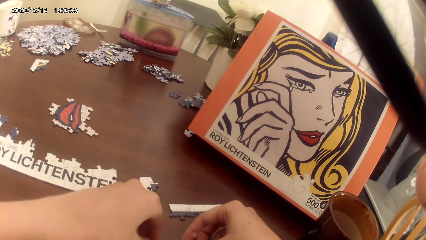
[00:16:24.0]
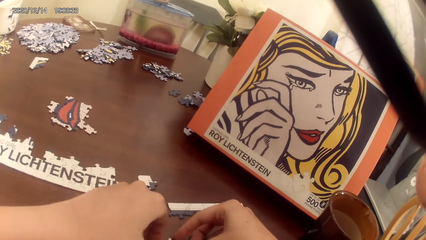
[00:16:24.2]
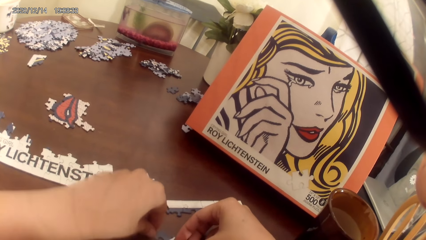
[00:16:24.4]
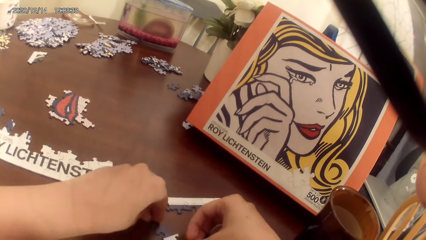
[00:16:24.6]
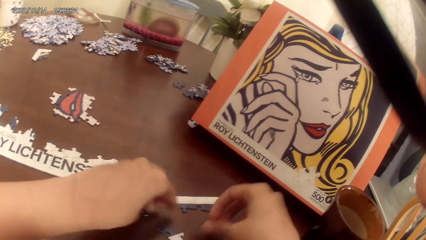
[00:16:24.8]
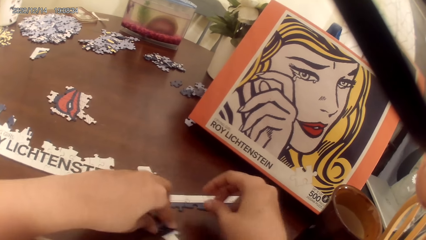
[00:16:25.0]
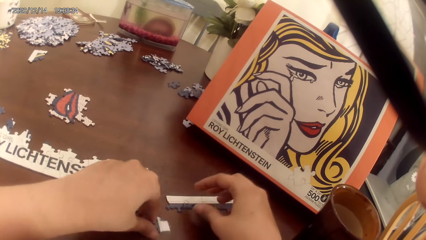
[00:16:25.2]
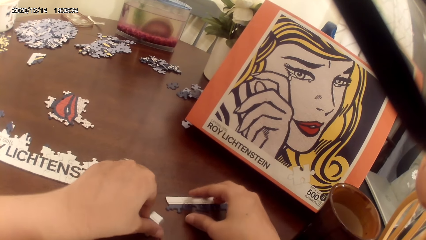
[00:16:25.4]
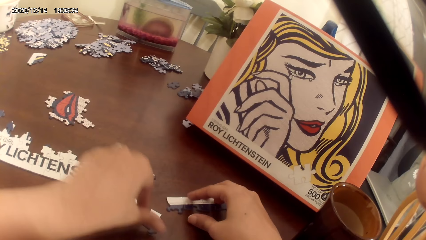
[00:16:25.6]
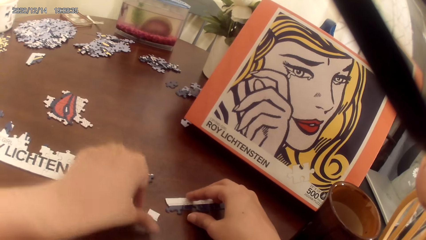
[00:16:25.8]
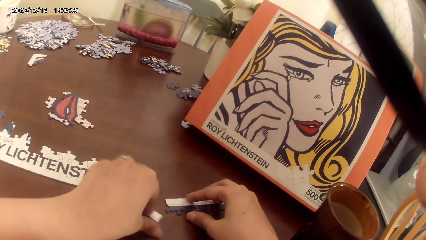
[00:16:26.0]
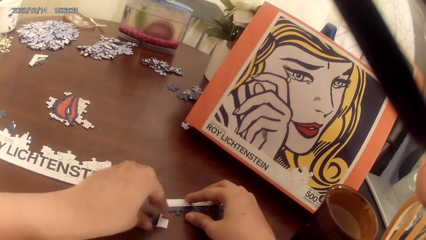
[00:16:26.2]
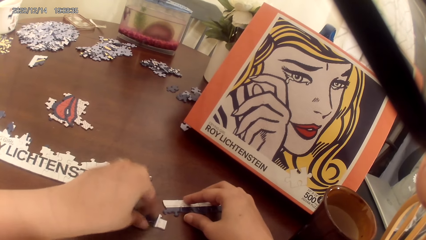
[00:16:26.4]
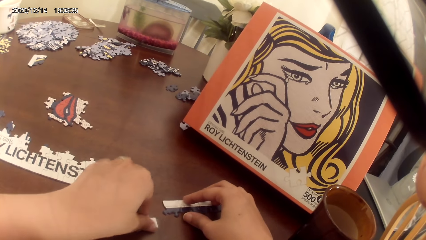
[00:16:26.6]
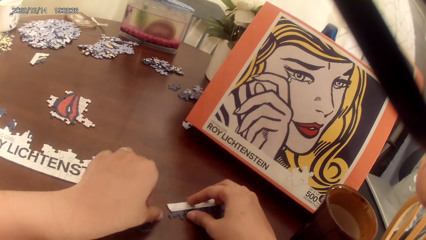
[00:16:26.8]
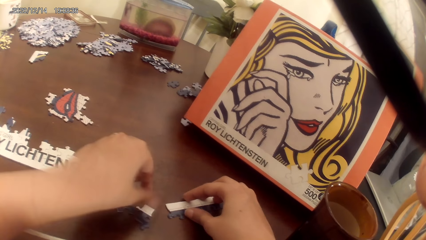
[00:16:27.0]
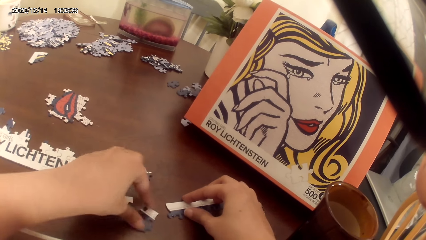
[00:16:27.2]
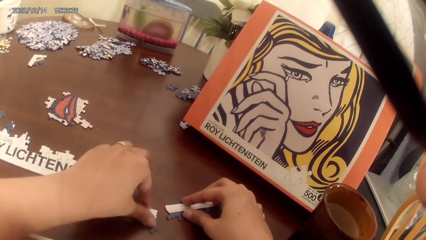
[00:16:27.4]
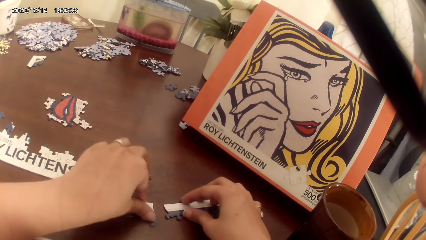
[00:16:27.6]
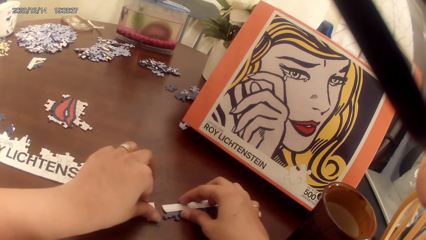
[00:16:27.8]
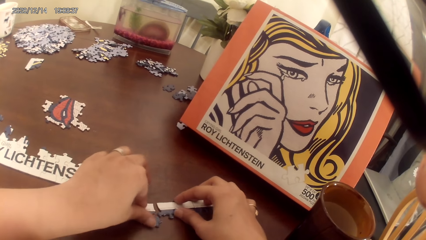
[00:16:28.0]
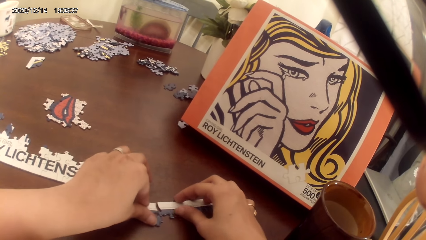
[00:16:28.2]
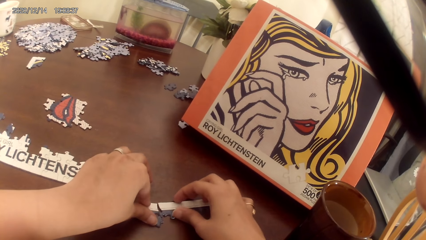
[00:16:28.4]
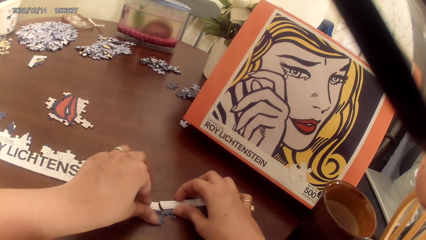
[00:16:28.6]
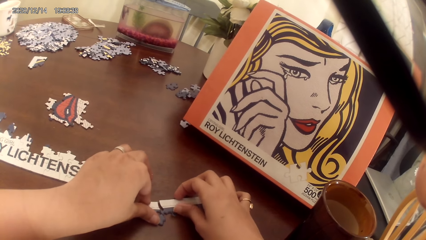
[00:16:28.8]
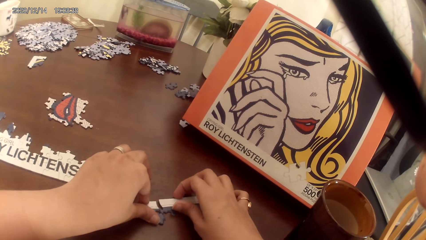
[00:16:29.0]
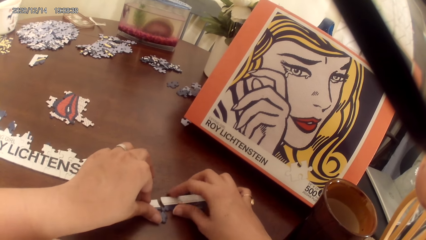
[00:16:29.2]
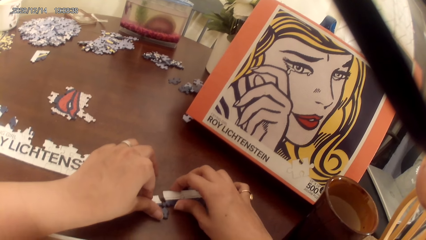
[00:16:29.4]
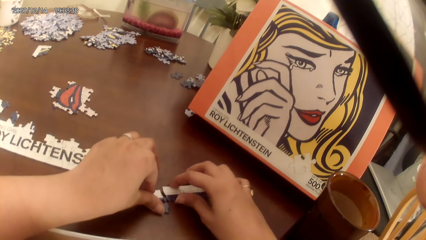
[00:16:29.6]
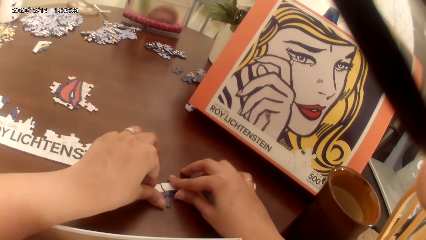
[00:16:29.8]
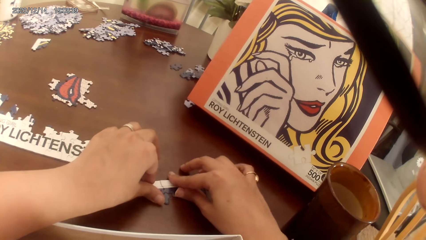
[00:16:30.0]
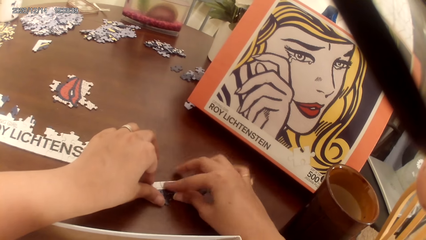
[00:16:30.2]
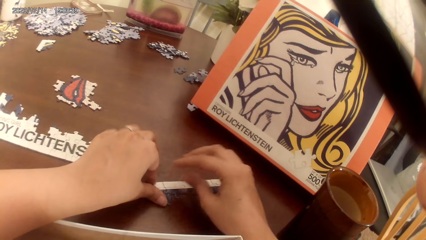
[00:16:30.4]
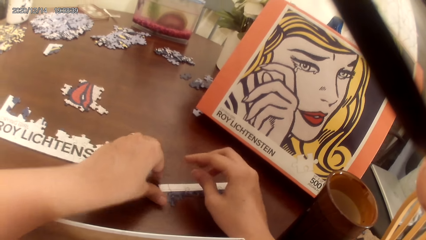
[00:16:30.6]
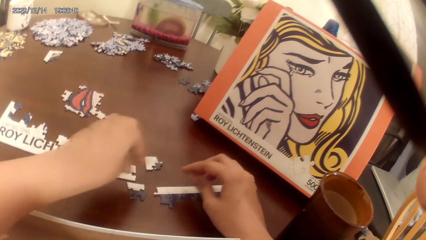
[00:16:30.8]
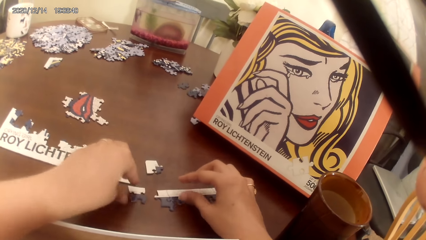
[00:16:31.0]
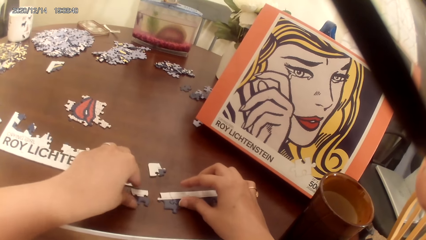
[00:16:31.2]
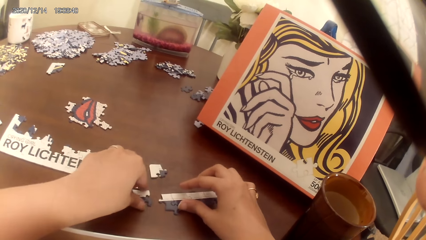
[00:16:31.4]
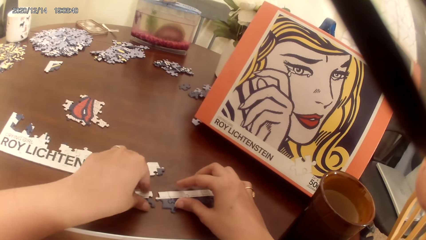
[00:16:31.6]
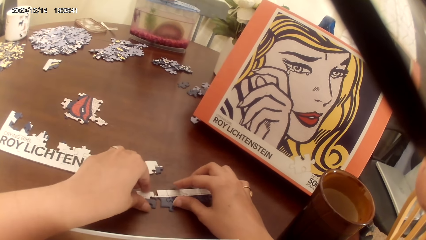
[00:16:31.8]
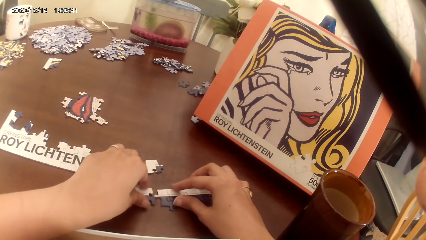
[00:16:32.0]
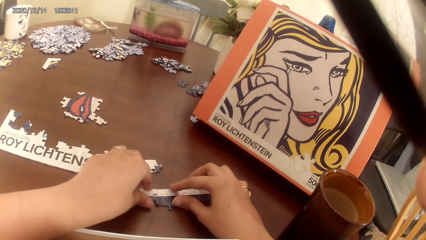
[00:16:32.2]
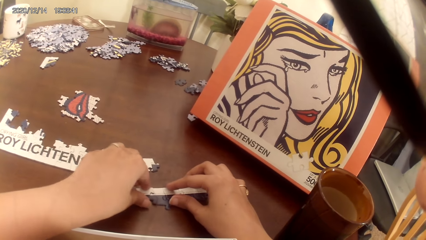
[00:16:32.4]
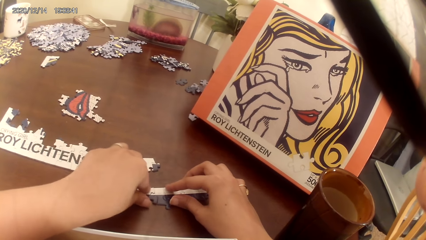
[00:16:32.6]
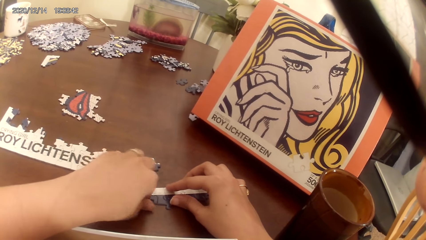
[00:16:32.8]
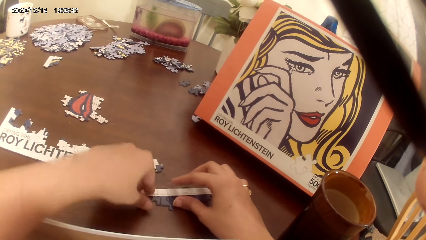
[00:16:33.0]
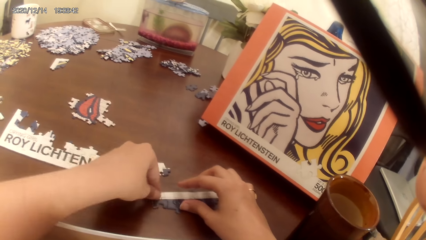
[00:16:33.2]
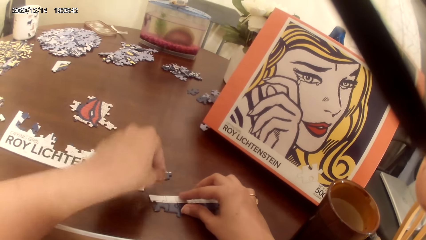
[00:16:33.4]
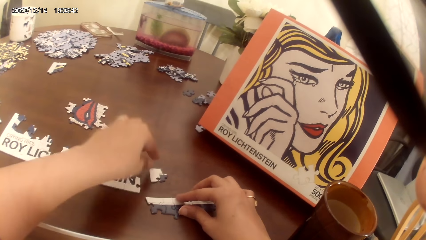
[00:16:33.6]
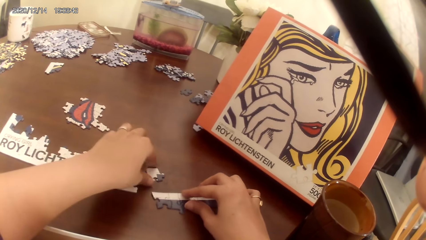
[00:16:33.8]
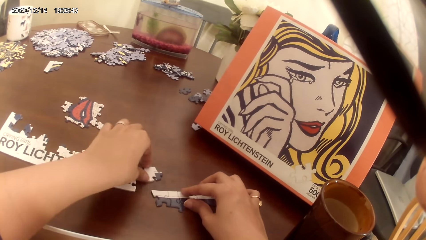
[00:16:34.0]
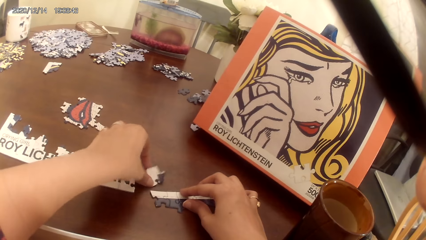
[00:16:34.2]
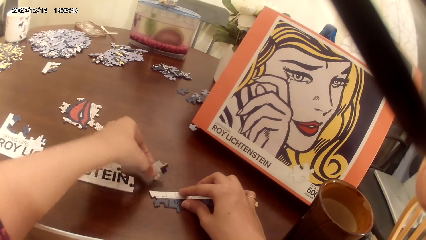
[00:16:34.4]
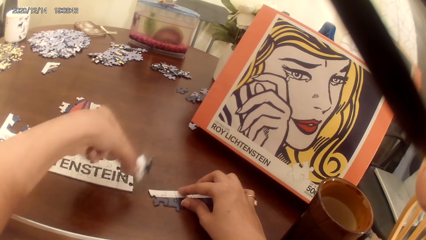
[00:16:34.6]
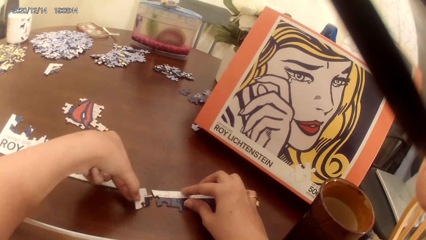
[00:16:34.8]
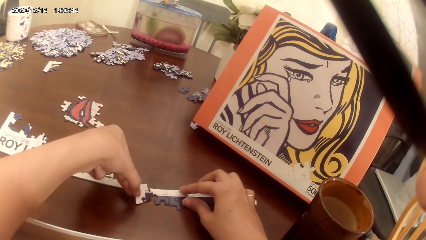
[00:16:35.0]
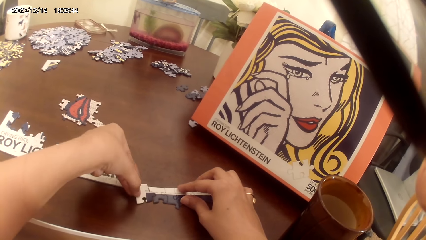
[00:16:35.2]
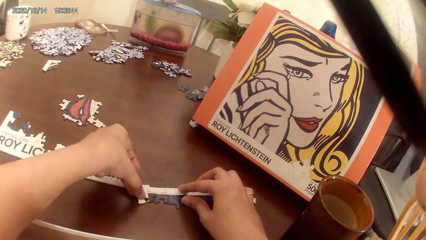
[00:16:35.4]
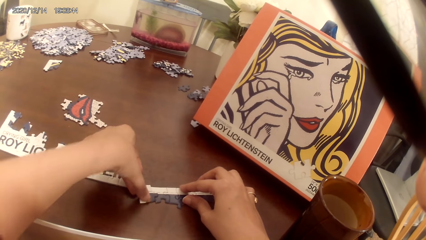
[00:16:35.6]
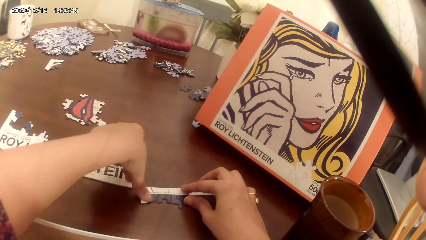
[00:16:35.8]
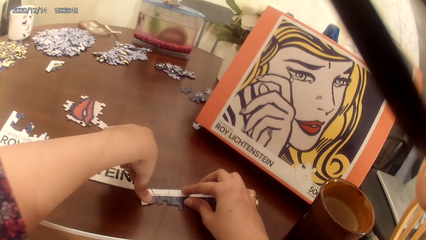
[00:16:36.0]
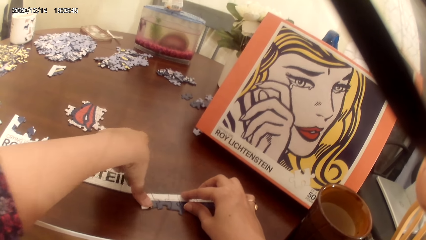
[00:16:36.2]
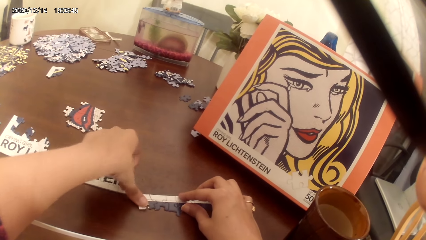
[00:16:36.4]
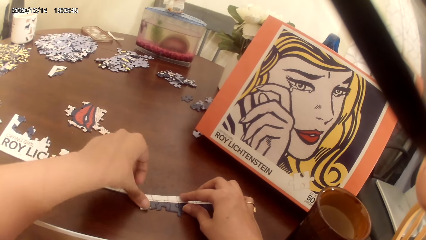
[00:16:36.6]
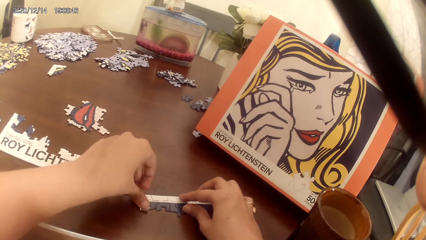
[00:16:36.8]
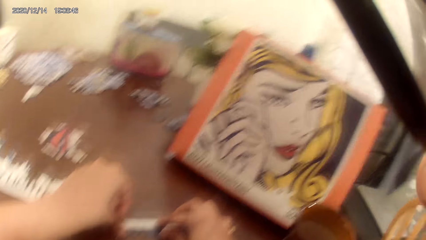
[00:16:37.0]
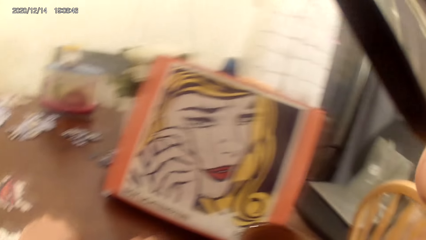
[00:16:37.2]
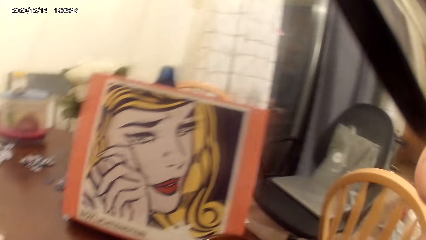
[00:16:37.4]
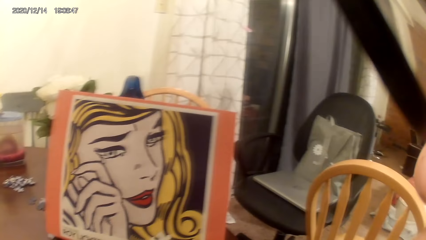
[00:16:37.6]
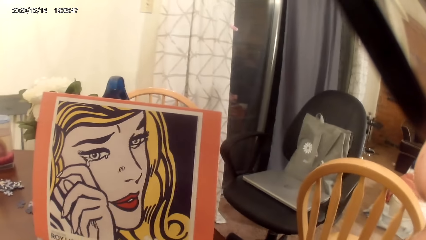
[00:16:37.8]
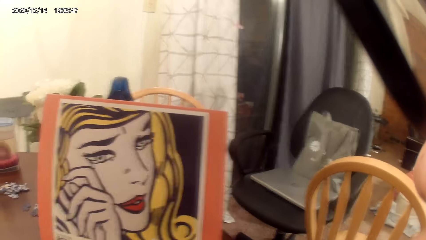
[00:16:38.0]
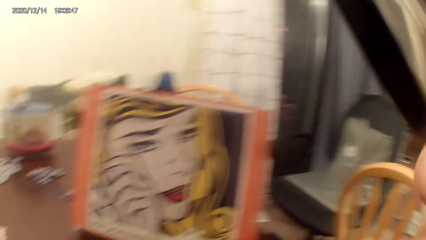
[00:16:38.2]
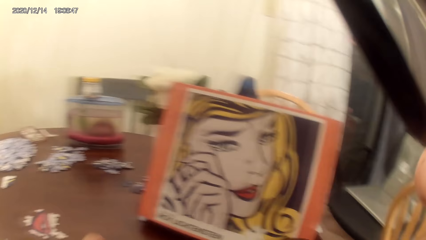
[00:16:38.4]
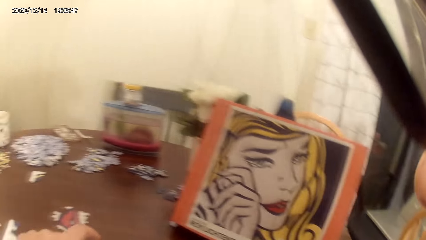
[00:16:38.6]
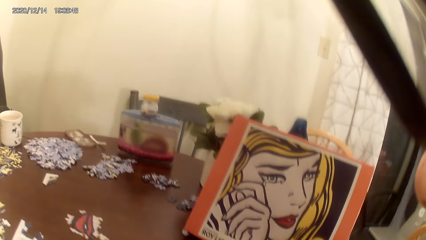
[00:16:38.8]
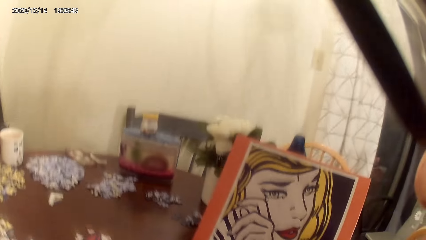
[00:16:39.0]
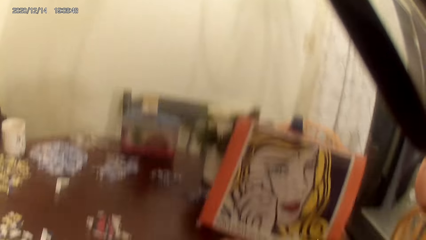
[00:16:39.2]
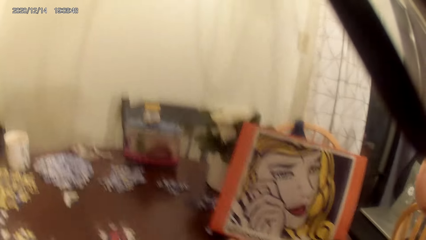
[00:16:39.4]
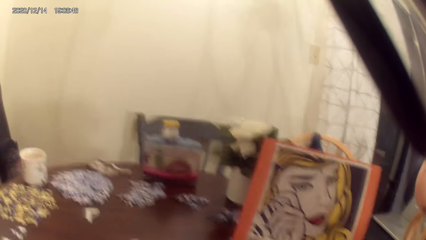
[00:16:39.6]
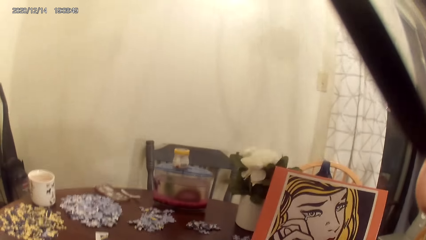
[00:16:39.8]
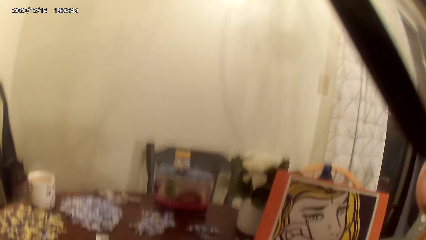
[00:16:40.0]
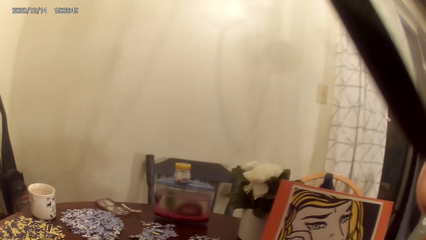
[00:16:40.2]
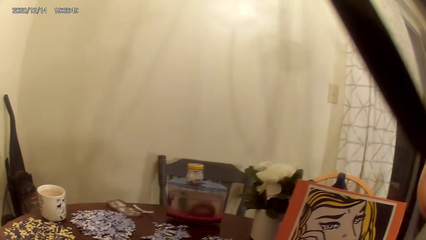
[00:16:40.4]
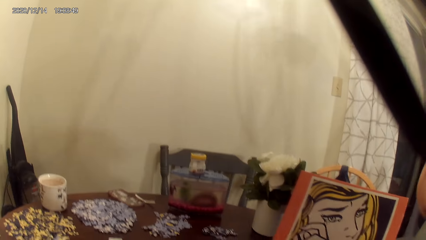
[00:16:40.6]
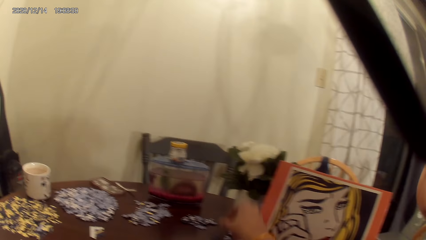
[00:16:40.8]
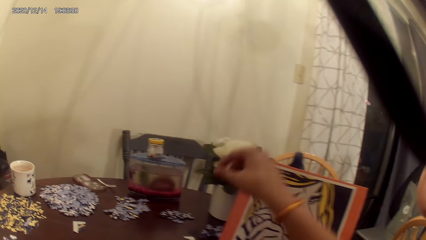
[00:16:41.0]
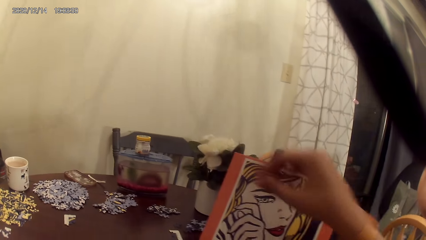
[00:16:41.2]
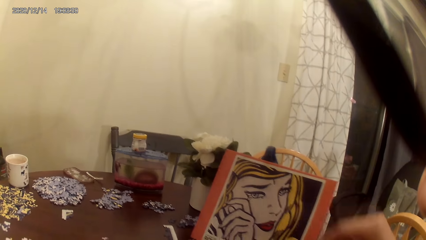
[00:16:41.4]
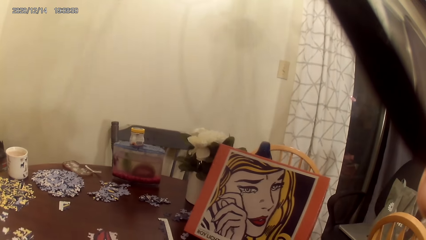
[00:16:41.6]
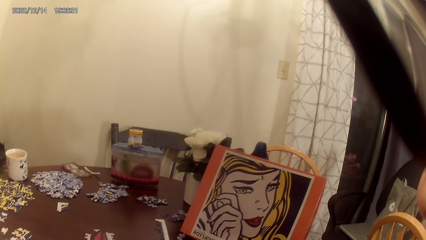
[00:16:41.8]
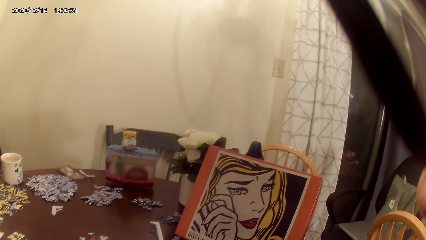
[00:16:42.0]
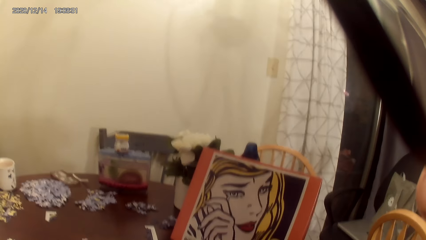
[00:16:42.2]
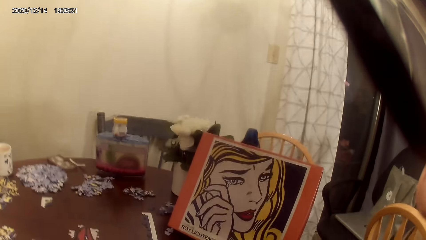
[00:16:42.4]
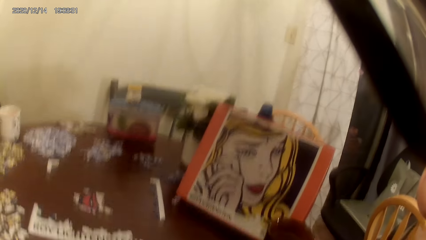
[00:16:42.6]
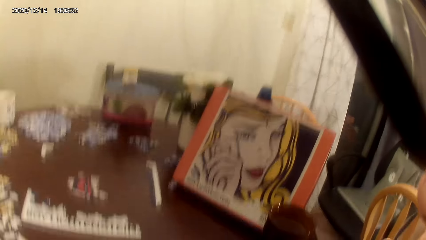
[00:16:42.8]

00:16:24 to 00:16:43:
The camera wearer makes a puzzle. A person talks to the camera wearer. The camera wearer looks around. They look at the portrait. They talk to the person.
